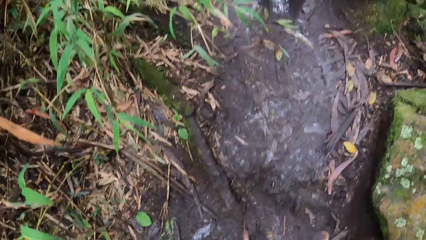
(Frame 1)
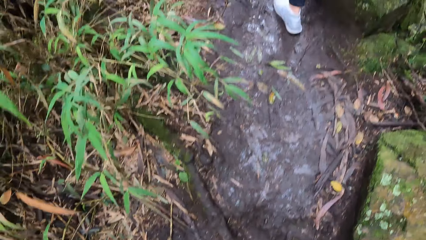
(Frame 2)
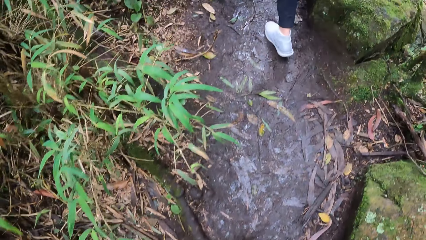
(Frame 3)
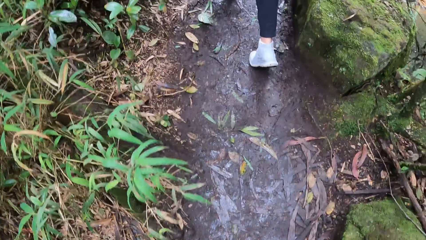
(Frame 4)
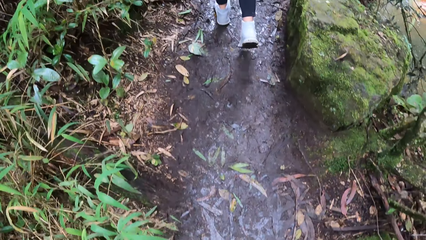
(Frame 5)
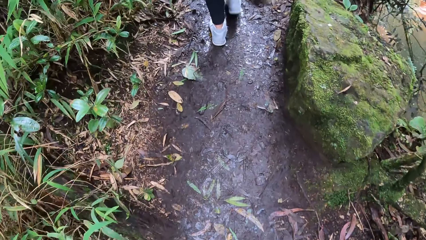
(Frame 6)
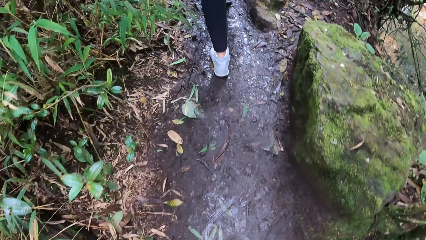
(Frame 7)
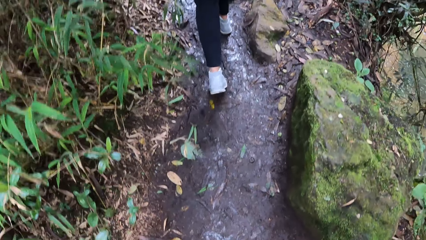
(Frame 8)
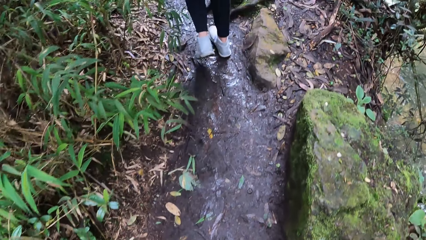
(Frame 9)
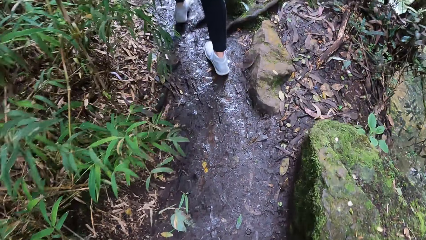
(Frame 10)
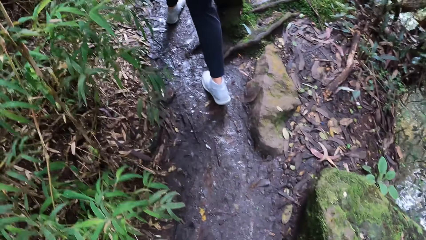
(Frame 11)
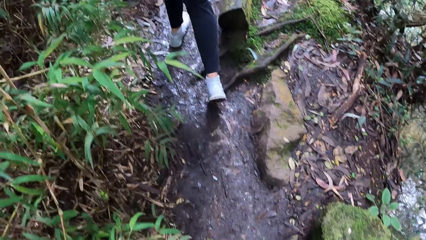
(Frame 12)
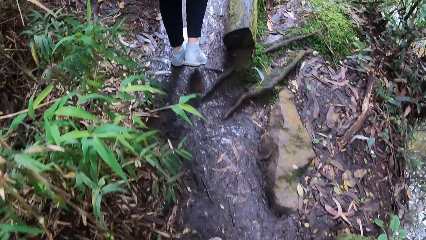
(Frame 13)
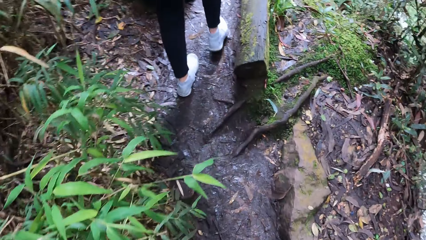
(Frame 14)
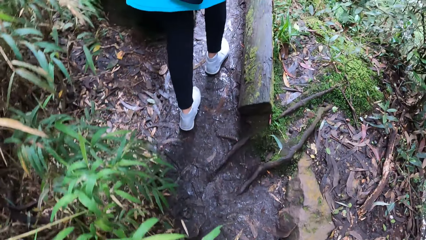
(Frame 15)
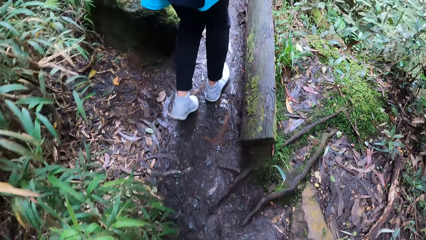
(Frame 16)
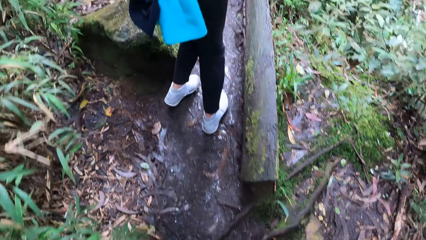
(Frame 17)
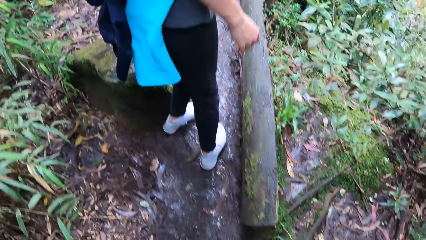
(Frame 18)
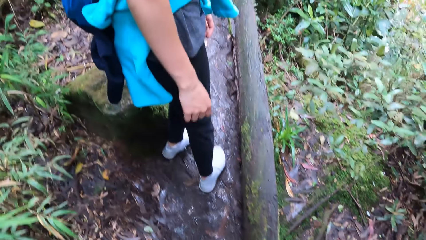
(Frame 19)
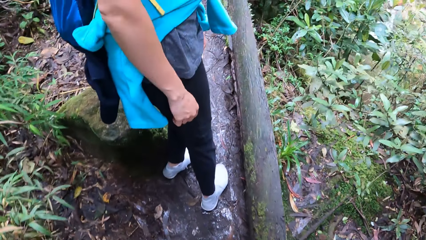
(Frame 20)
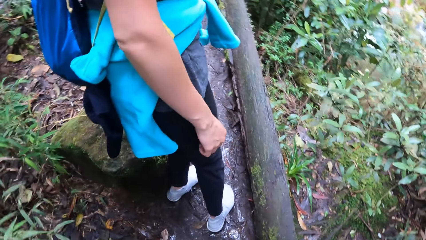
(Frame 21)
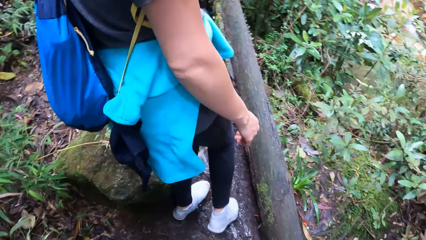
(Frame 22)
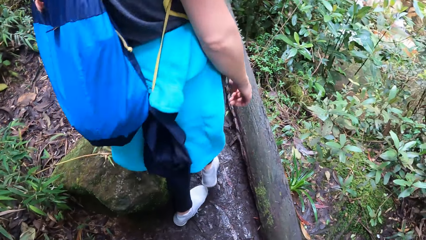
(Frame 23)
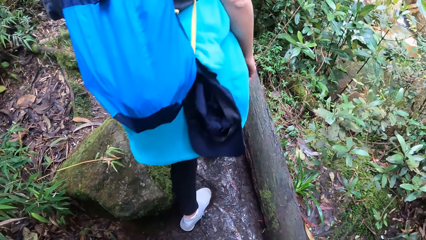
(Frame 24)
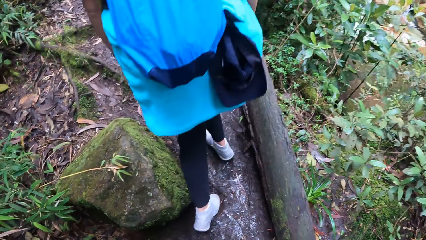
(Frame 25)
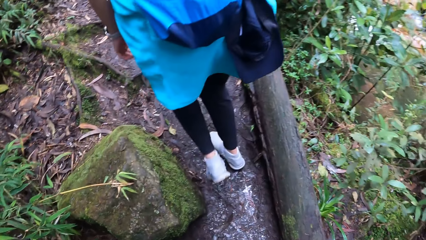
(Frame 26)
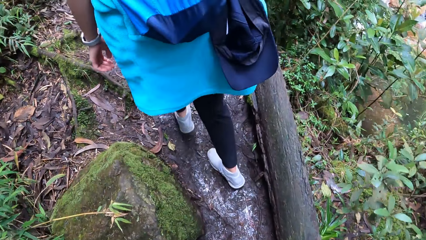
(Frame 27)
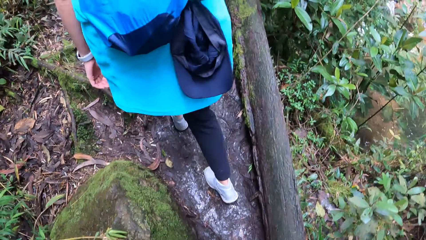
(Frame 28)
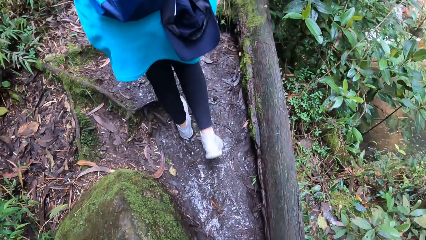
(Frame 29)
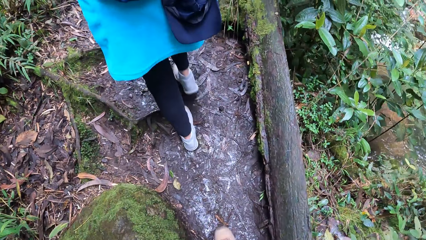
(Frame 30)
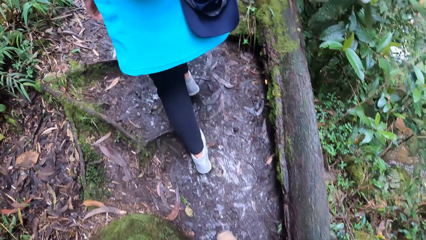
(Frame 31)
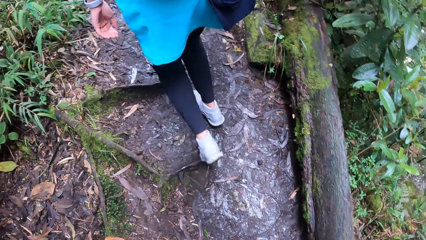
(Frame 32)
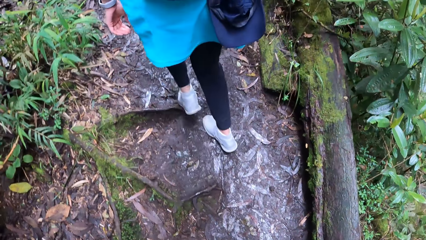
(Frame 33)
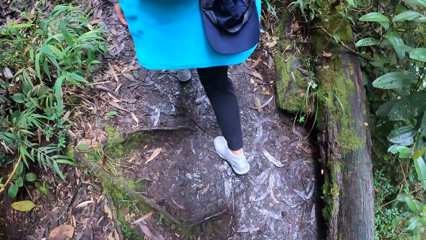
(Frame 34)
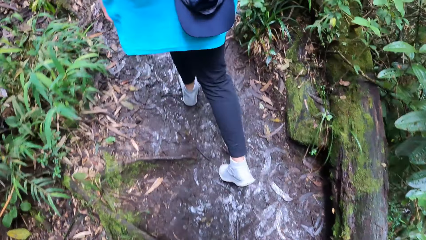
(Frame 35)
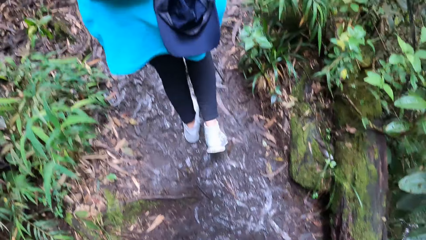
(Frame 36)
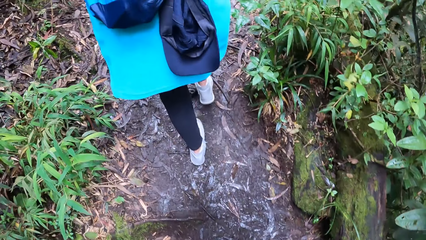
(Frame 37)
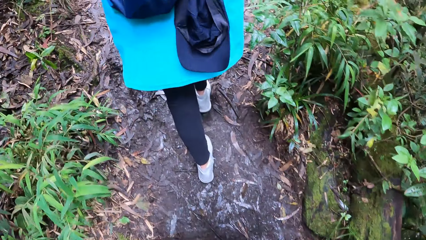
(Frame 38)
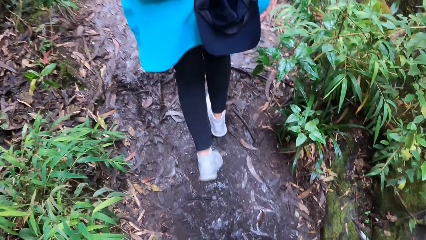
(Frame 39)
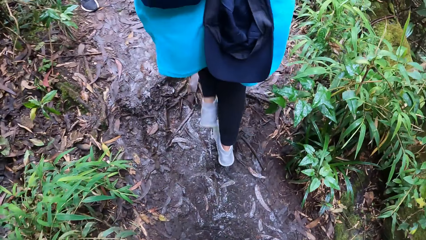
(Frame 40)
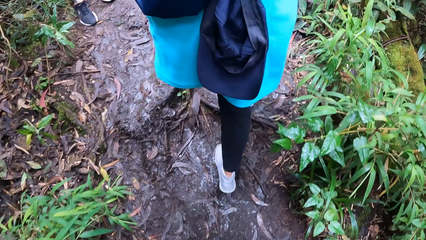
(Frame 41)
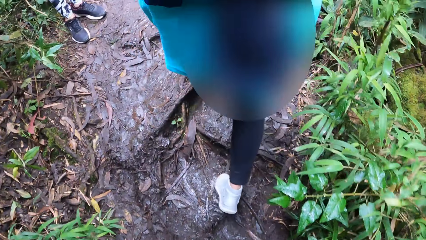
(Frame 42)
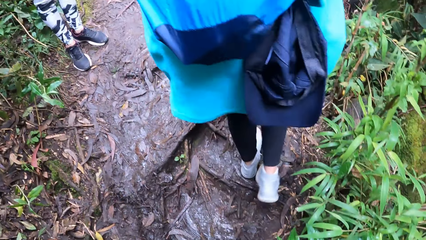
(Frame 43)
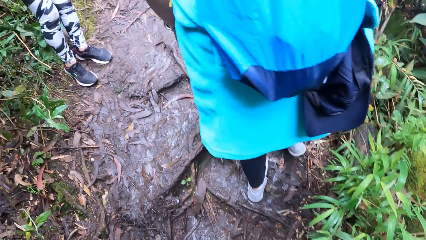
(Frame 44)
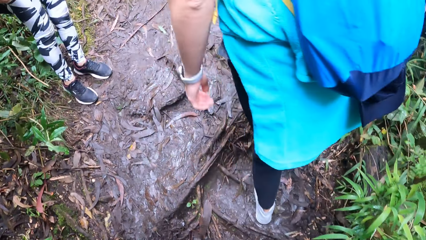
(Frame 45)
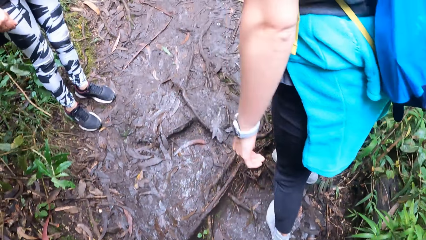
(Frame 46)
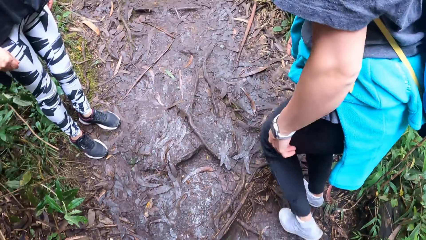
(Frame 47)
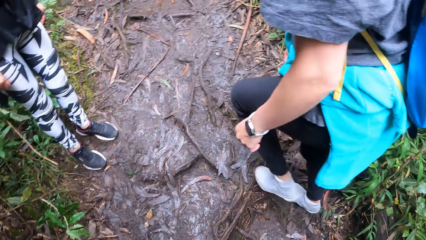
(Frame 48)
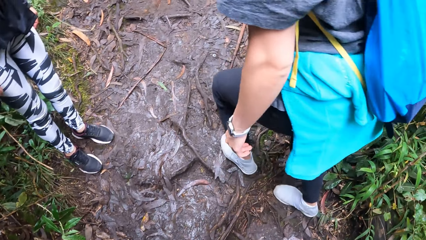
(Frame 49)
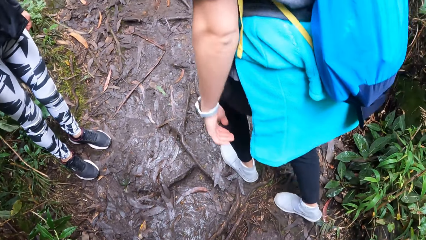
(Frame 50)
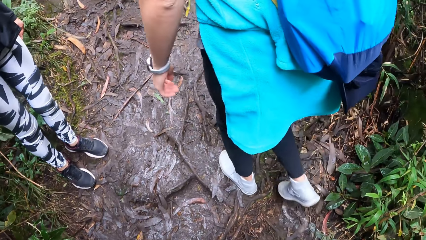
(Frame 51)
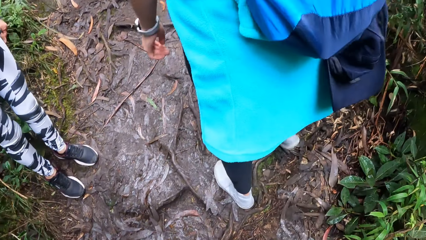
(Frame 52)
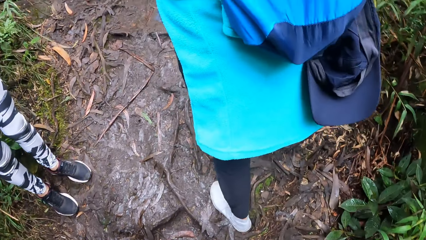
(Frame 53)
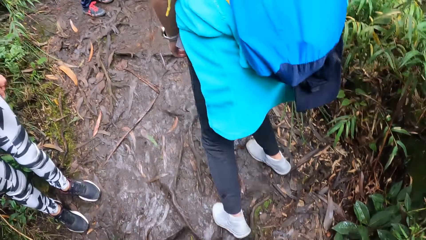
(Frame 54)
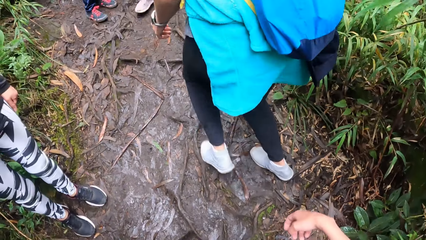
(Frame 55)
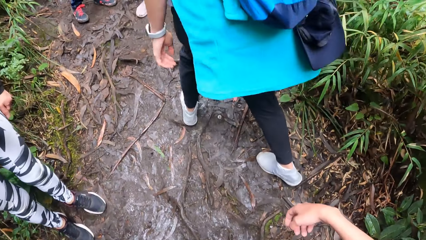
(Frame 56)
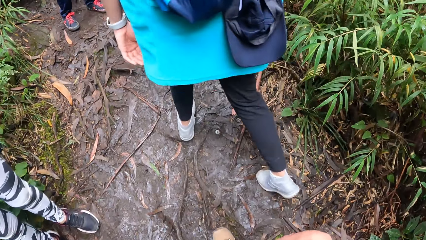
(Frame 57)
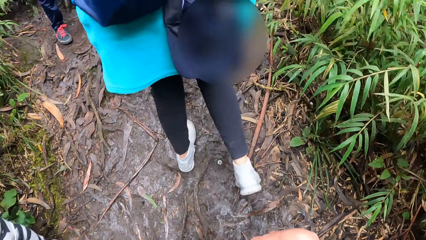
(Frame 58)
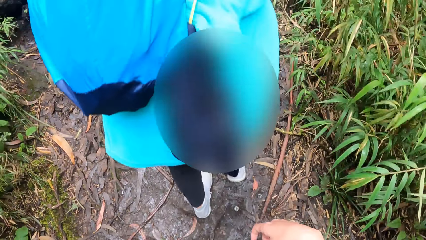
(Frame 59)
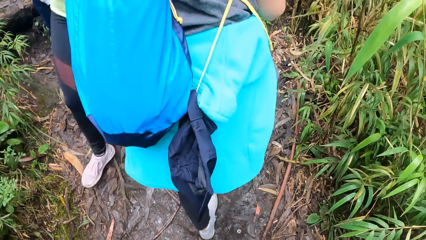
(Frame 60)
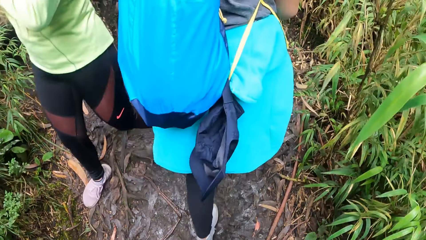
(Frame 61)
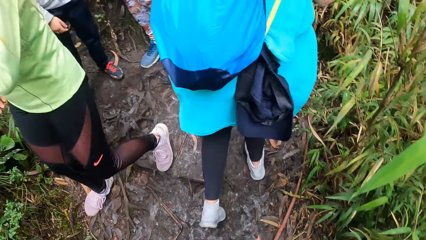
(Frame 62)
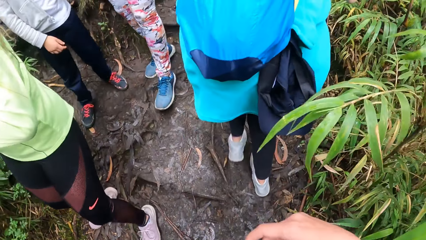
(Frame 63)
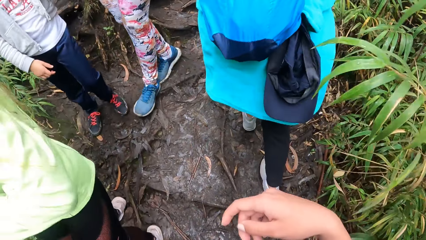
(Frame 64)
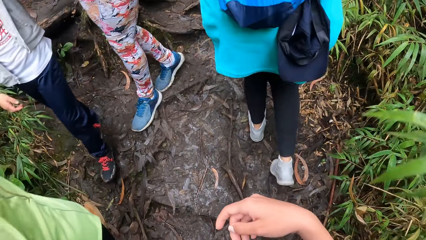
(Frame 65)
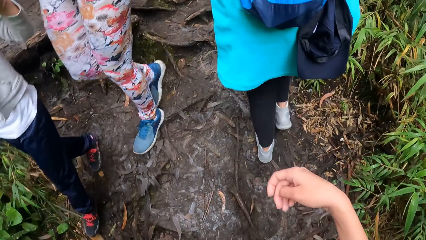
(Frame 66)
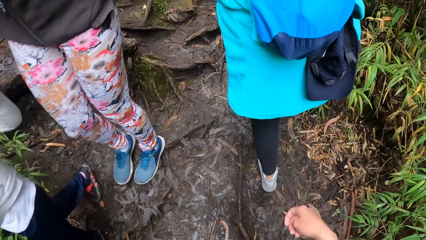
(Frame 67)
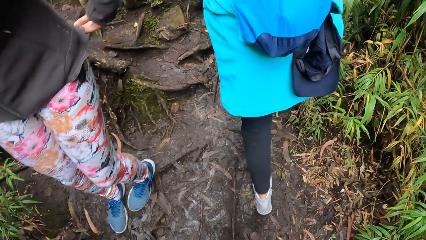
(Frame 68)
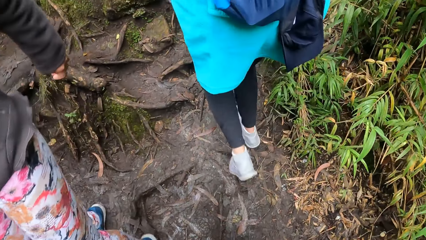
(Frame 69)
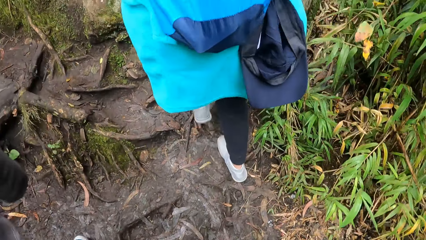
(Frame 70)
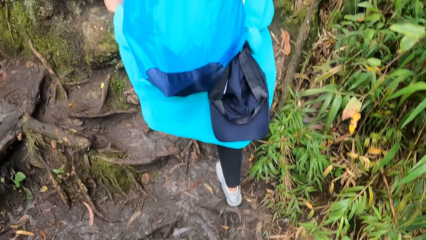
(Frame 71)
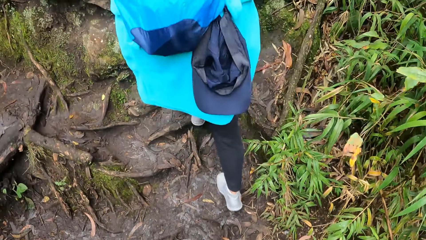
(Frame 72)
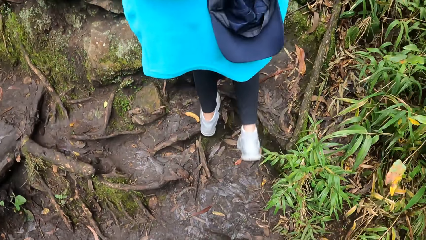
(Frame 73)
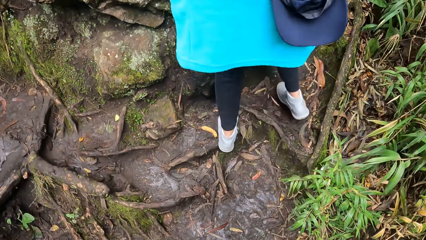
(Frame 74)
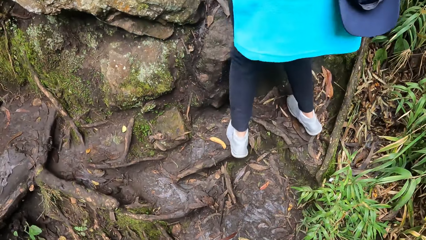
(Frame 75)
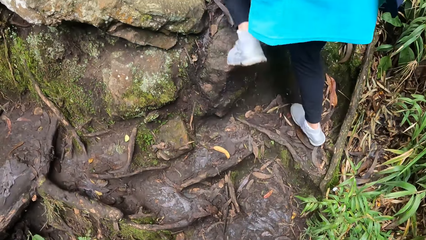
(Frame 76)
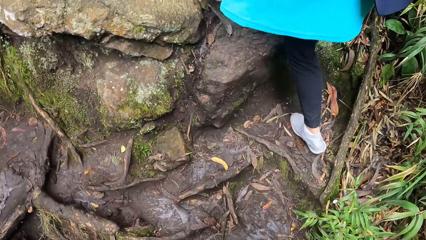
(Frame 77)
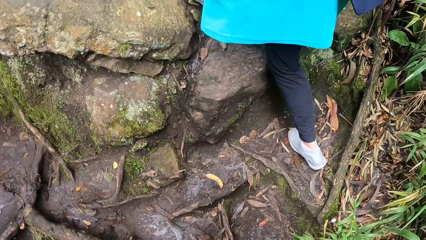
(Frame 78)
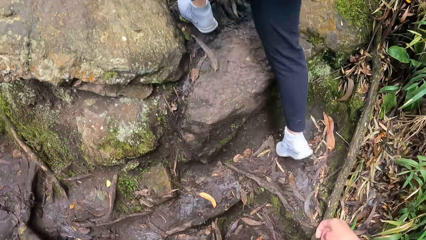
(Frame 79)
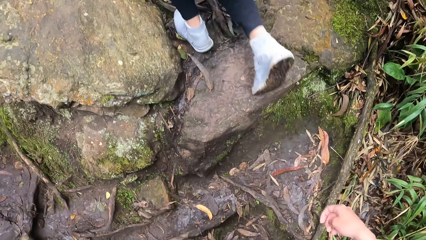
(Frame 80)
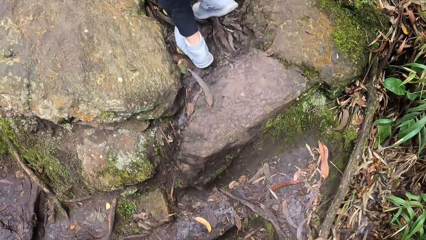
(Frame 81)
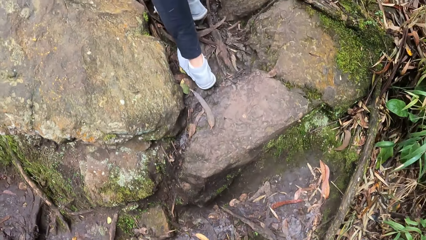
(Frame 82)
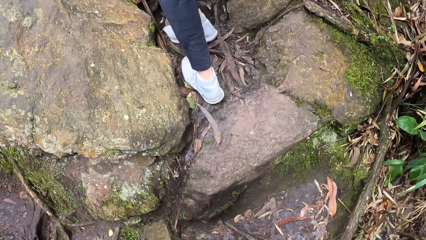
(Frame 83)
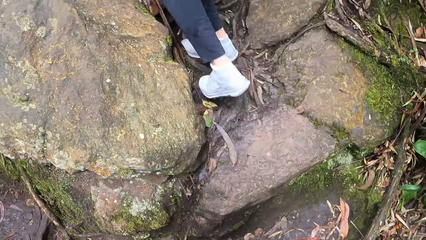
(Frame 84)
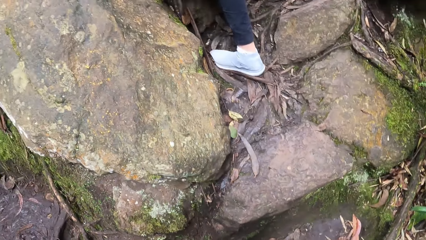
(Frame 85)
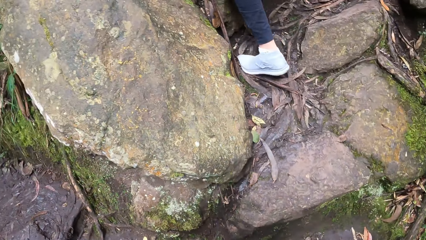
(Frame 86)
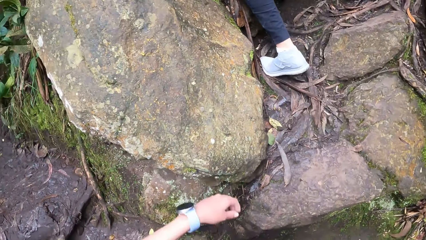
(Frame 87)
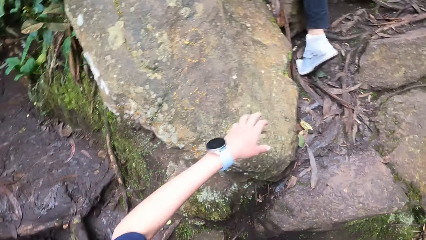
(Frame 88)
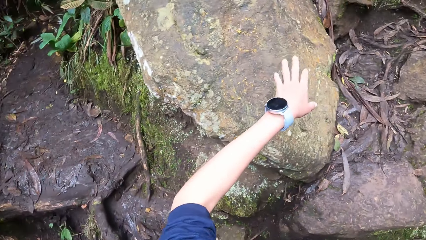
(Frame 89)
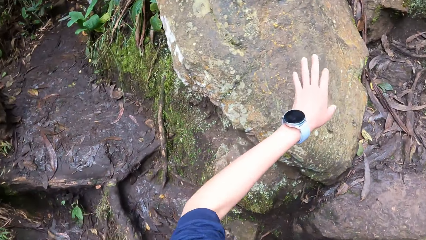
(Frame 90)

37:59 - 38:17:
The woman walks in front of the camera wearer.
